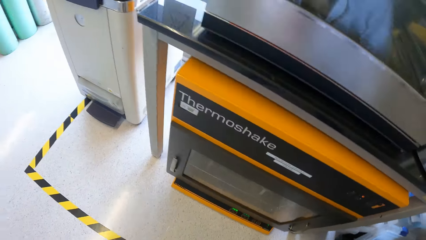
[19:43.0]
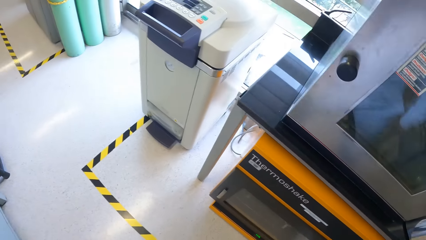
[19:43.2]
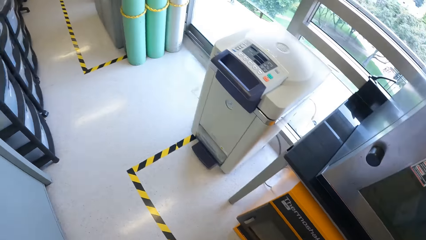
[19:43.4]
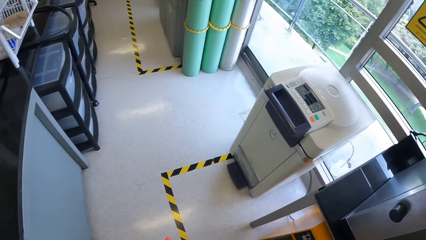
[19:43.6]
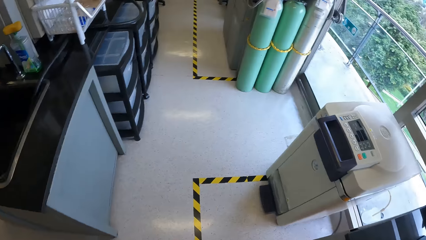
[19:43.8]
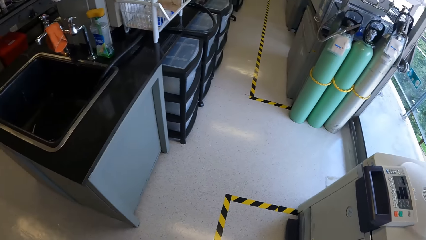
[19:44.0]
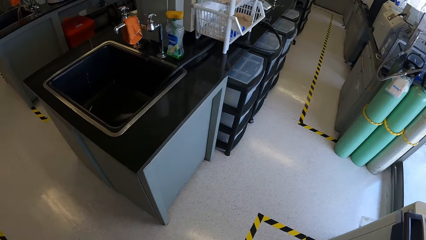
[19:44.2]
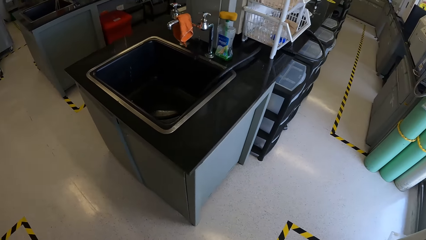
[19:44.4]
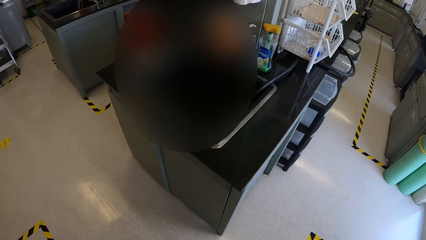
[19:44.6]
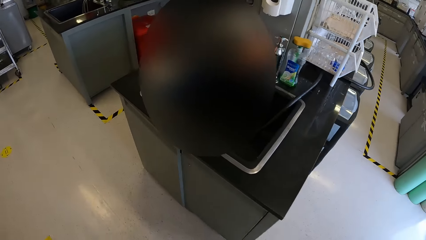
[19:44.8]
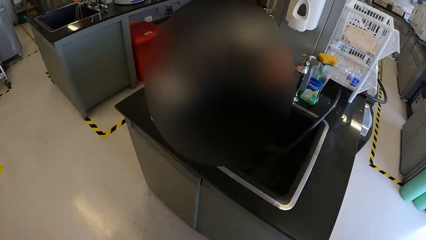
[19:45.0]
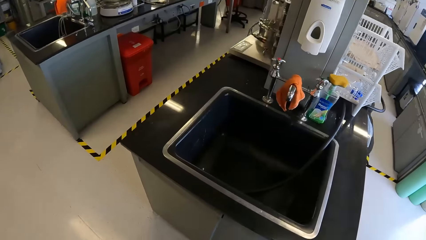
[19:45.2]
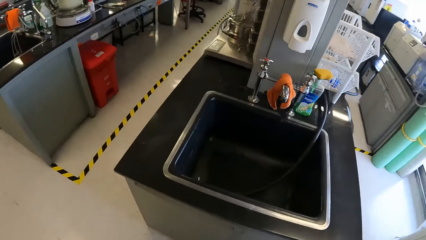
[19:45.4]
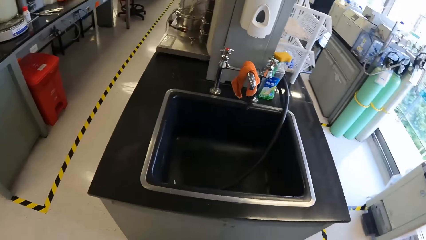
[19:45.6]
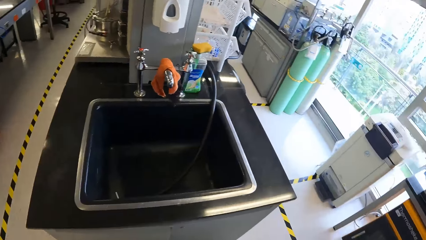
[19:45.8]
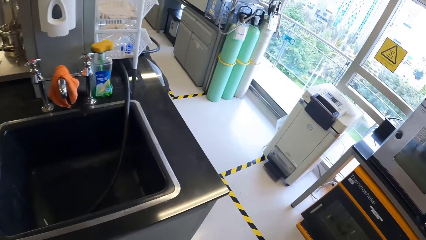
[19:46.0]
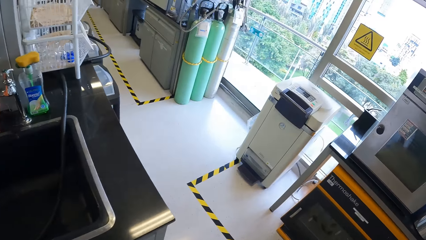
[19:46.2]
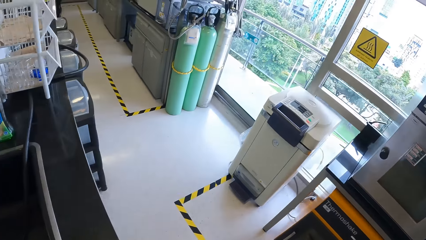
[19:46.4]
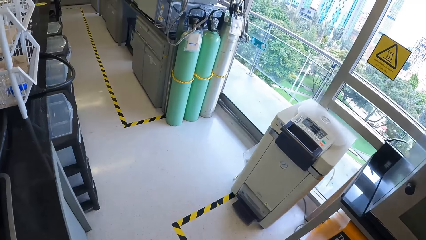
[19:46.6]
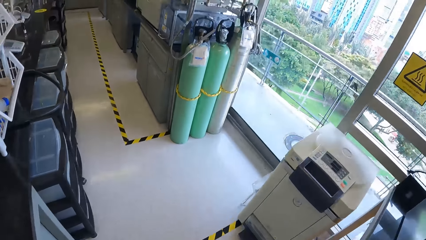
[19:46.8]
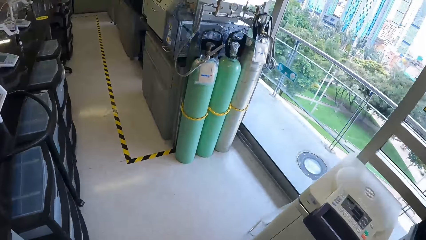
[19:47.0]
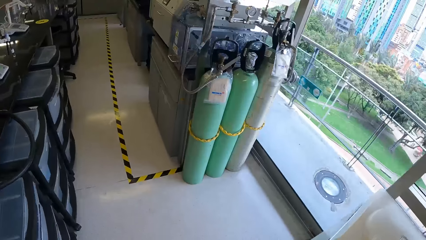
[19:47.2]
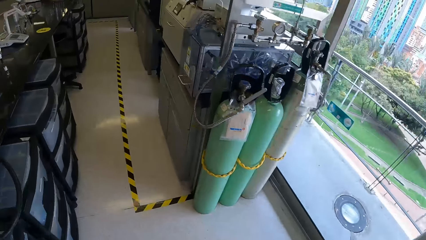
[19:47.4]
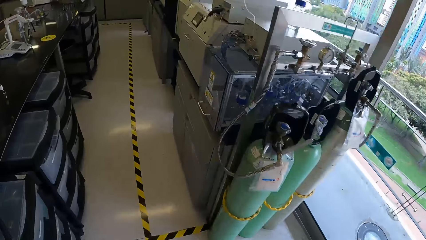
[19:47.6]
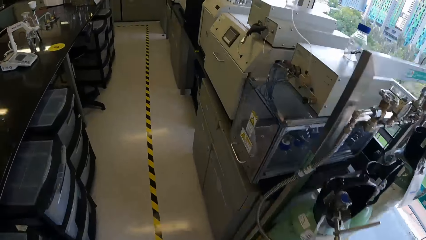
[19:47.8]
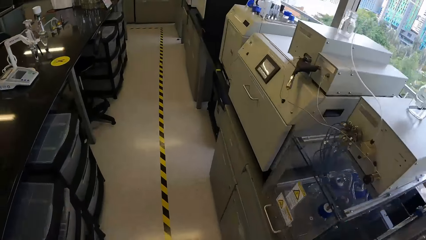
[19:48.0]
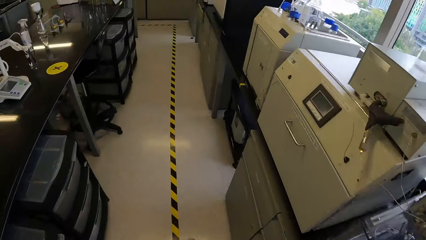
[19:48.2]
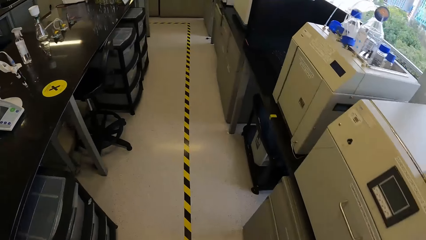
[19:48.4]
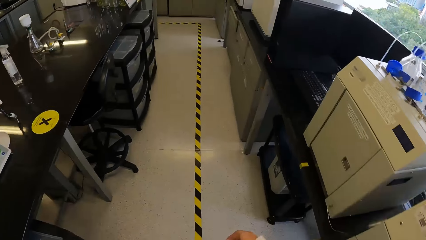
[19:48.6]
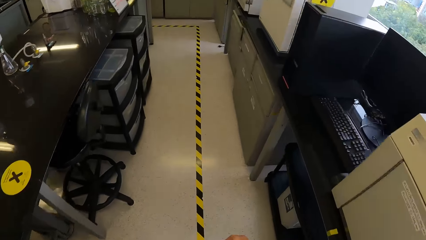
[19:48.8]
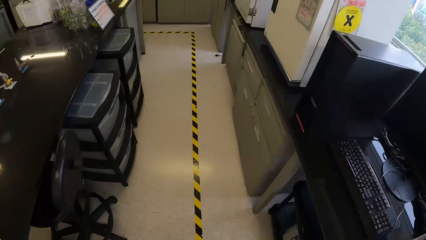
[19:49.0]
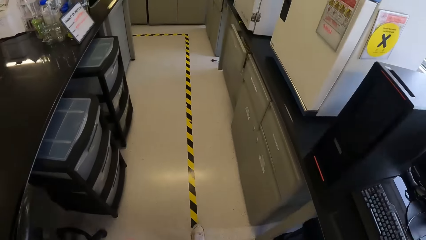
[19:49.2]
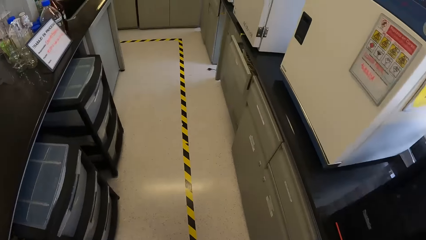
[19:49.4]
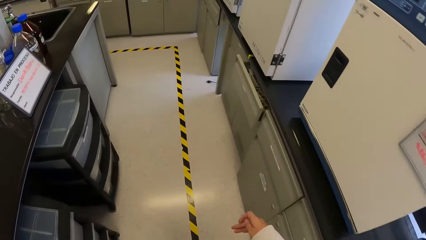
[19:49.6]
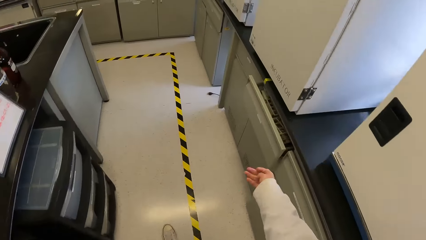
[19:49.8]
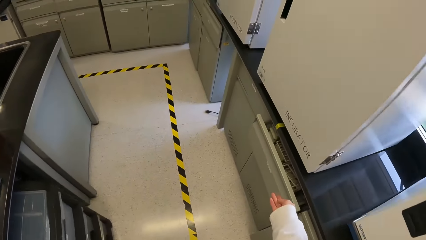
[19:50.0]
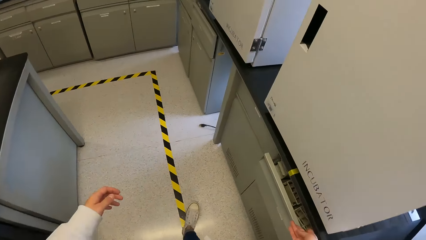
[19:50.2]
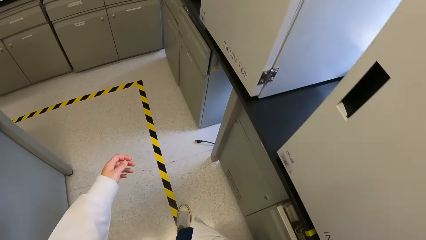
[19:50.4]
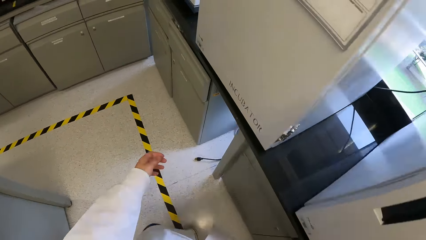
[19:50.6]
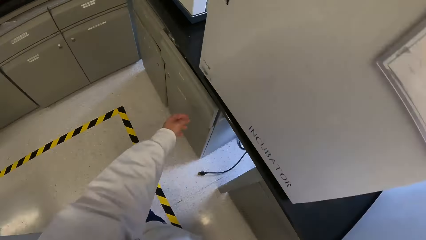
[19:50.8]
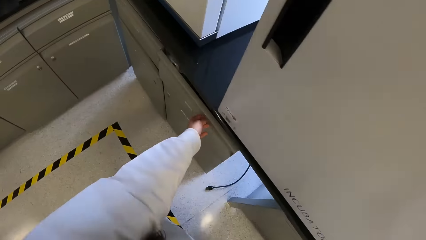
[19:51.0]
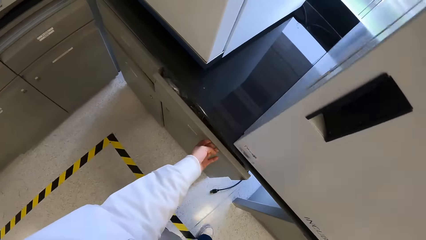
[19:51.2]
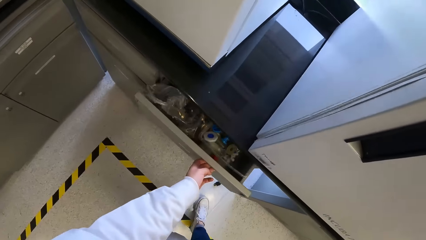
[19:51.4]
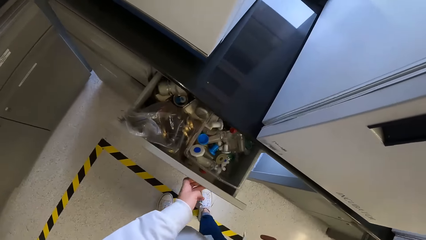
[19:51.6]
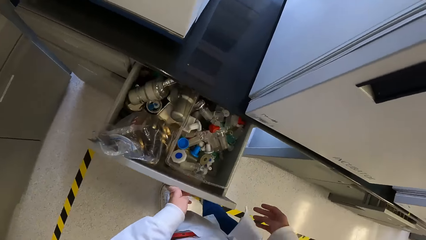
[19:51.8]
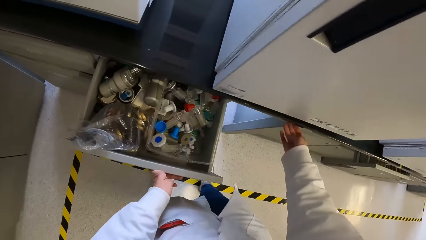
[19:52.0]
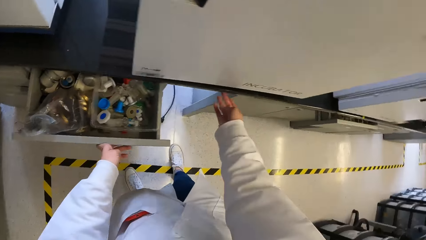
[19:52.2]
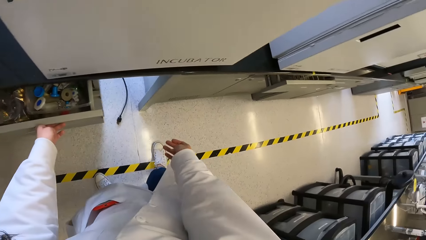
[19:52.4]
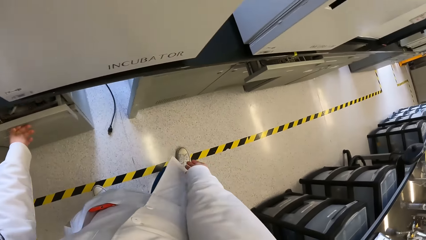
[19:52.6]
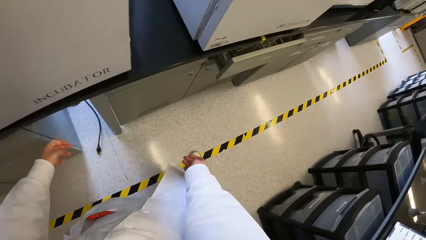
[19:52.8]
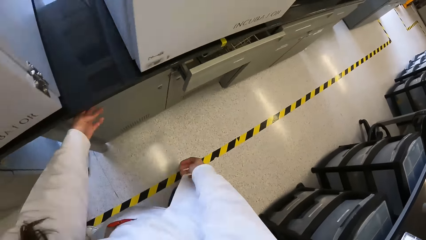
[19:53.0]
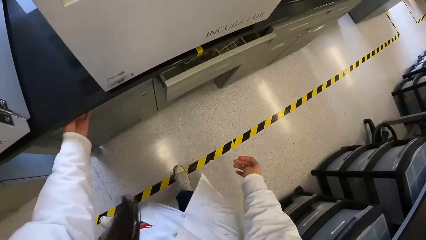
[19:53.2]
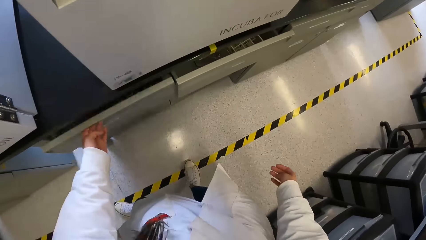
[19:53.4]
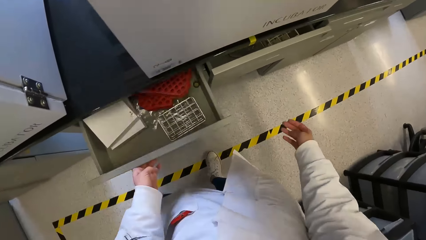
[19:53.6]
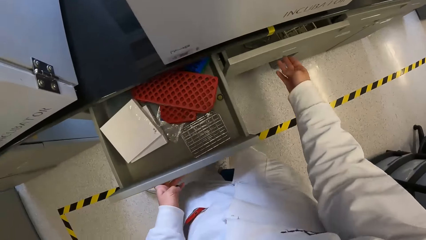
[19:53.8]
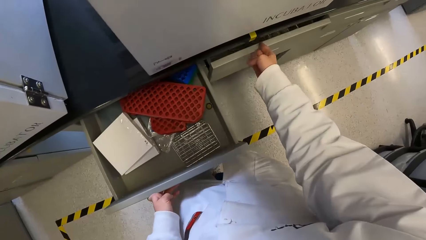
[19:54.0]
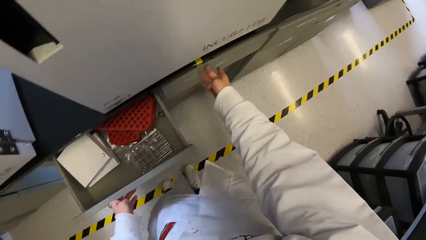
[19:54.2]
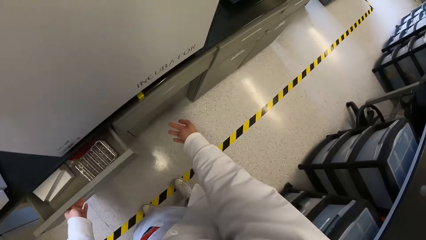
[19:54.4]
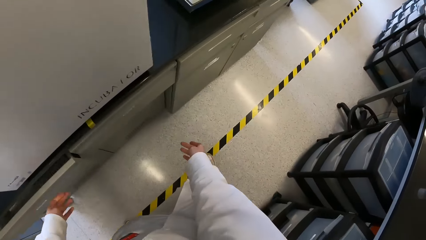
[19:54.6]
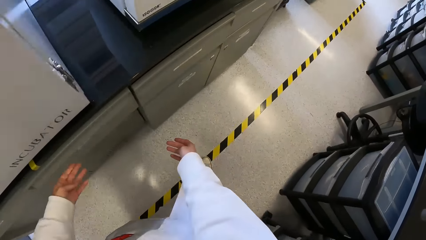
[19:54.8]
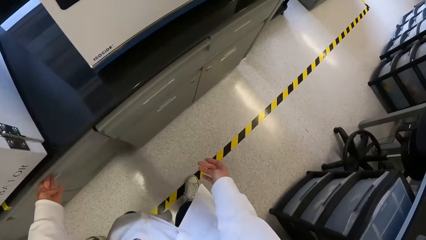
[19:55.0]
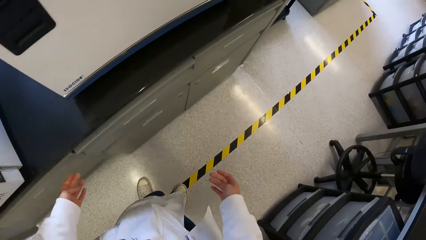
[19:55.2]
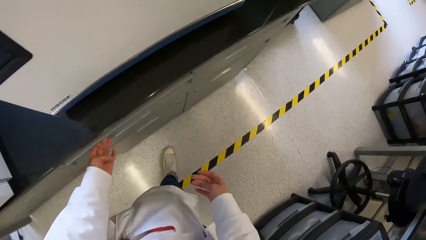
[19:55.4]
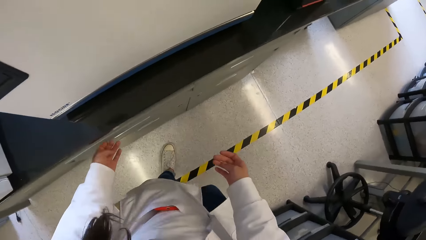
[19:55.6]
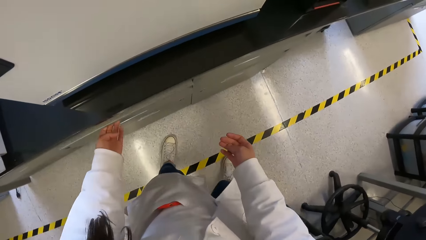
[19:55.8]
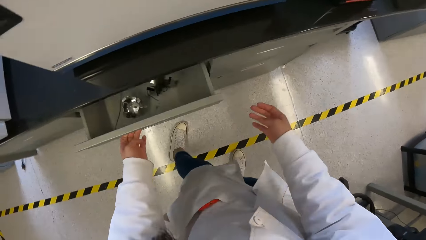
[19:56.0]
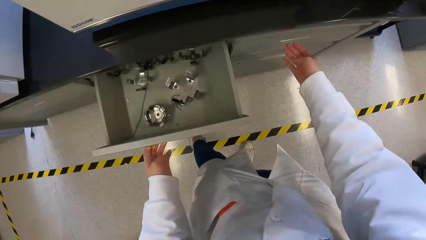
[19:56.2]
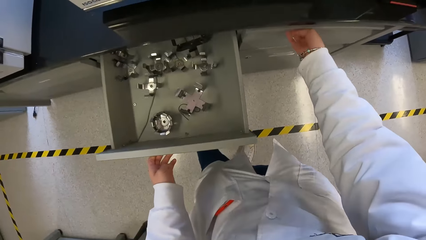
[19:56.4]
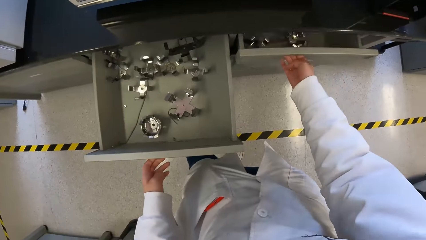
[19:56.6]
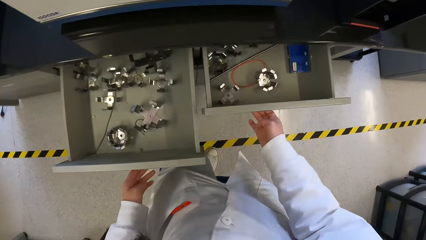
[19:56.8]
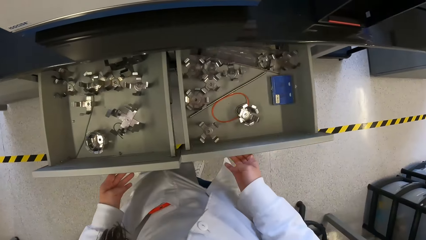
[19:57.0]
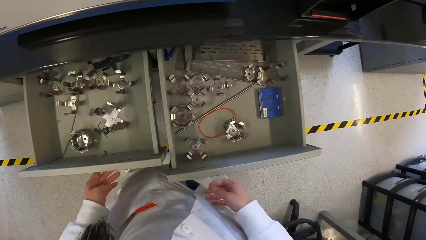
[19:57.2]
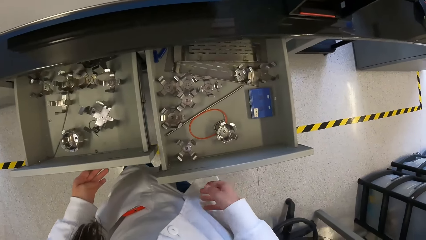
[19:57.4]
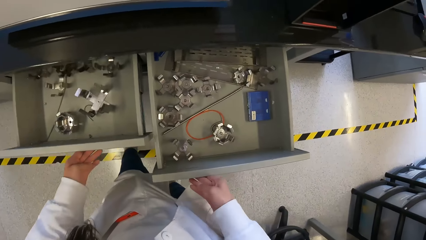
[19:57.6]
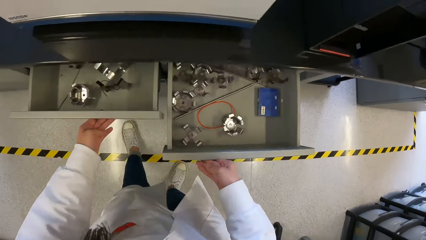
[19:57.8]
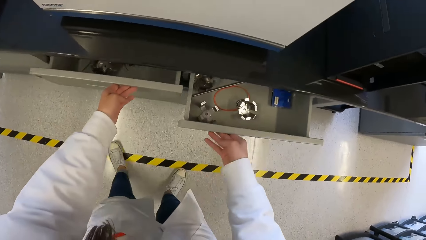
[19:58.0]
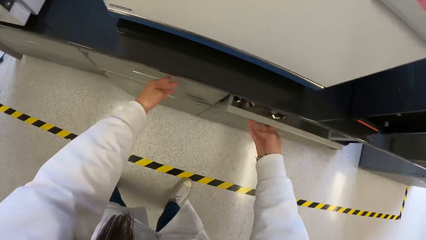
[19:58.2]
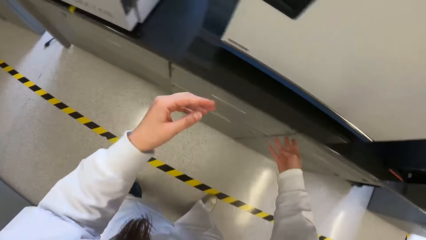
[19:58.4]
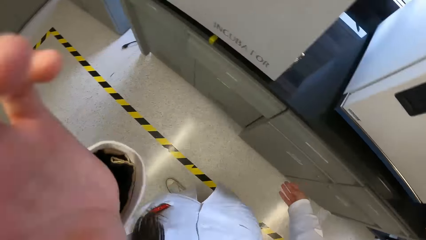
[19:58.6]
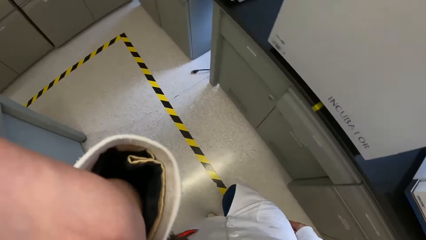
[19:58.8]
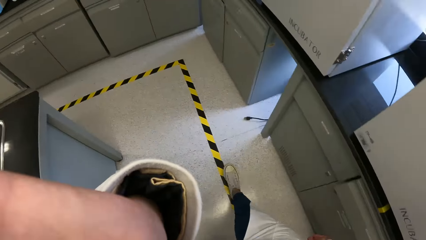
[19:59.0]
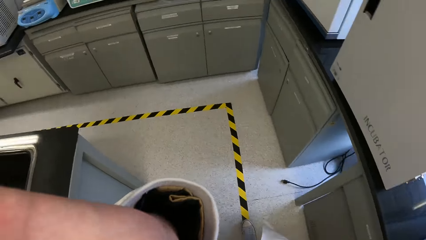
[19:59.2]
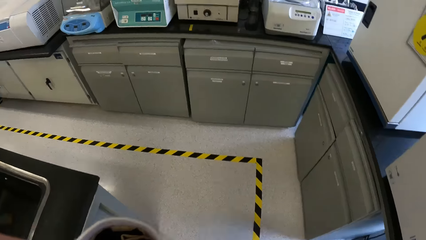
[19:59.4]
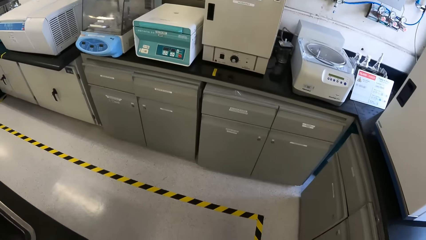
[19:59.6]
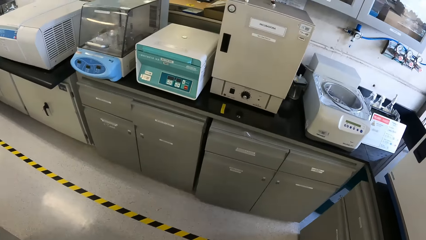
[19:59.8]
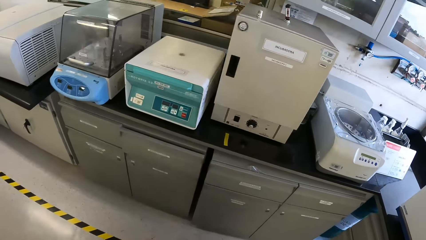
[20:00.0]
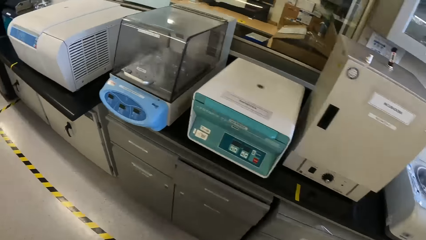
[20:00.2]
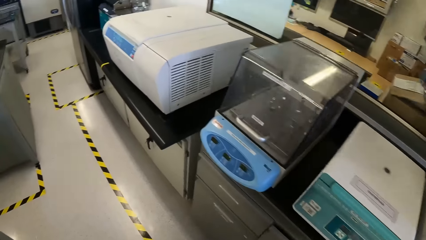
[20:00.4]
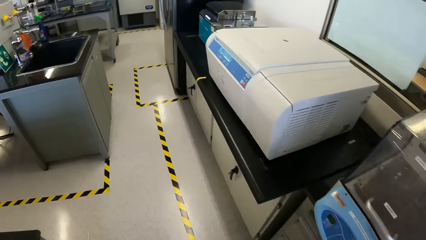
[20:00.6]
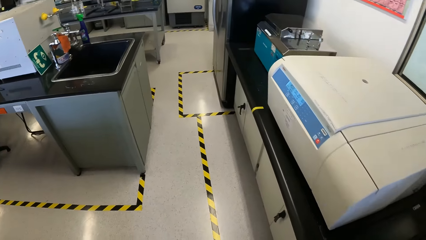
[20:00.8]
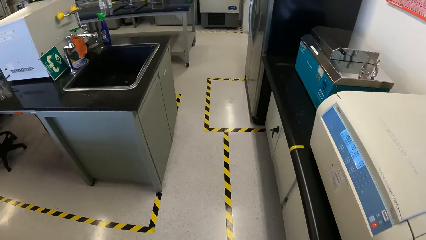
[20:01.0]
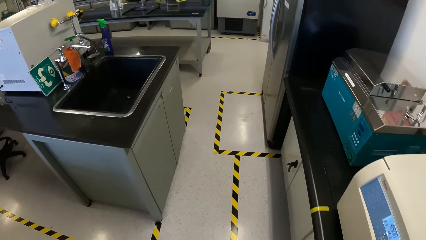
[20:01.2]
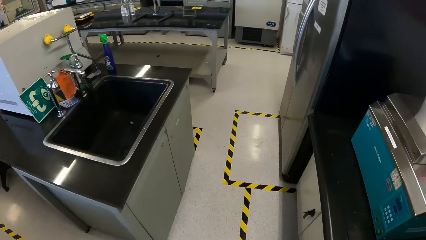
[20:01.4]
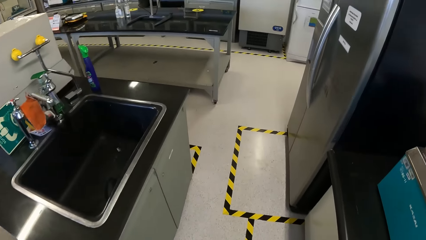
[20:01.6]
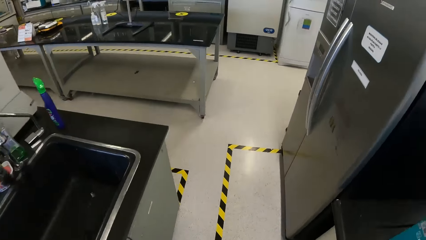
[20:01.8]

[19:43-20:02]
The camera wearer walks. He opens a drawer with his left hand. He closes the drawer with his left hand. He opens a drawer with his left hand. He closes the drawer with his right hand. He opens a drawer with his left hand. He opens a drawer with his right hand. He closes both drawers with both hands. He walks.
